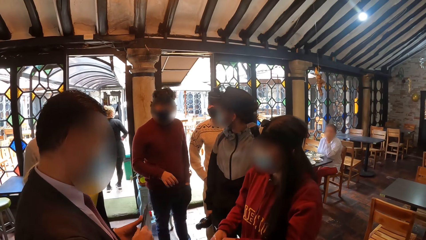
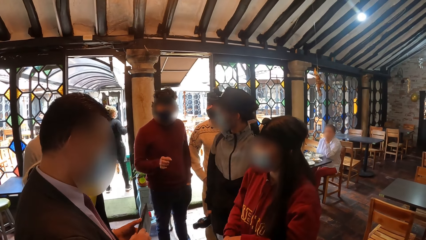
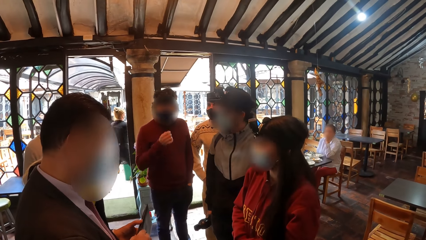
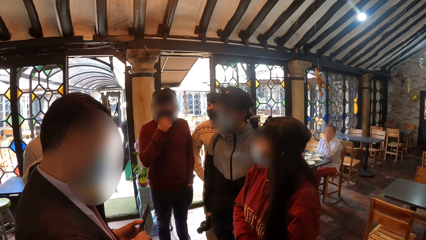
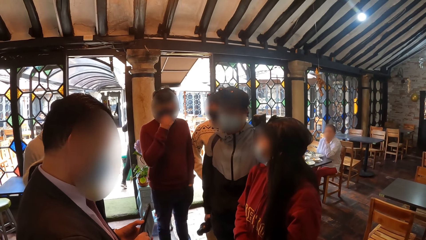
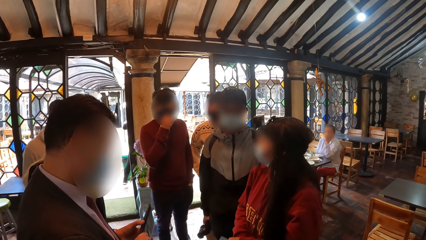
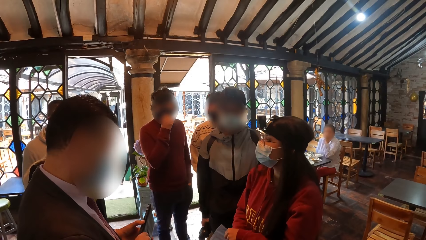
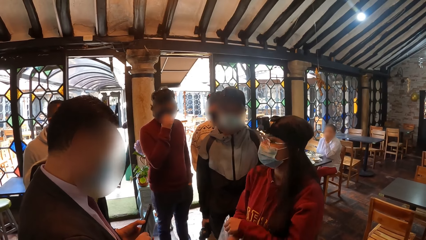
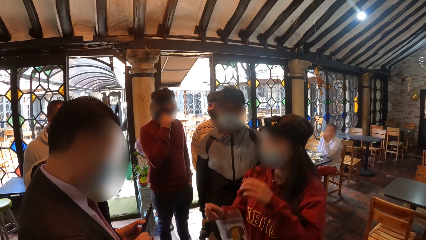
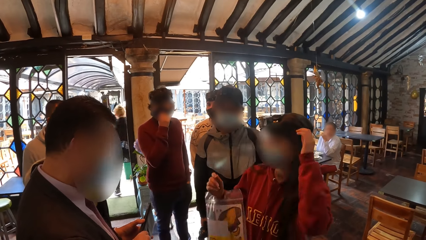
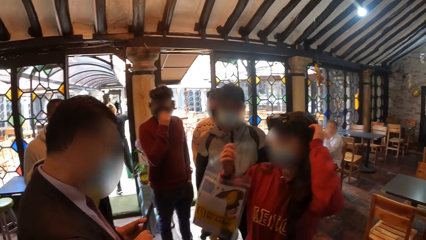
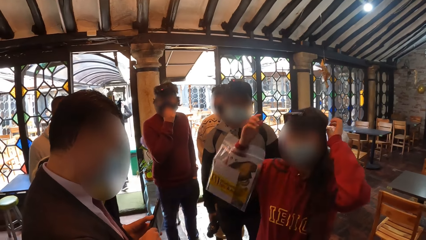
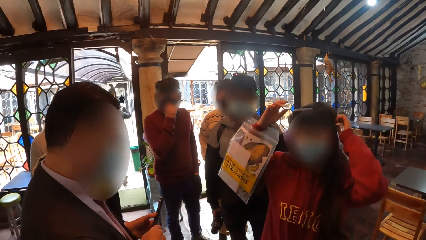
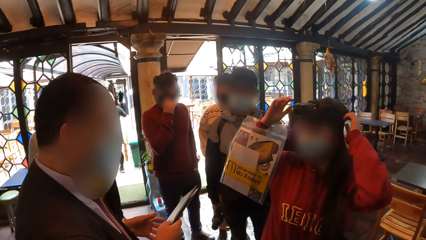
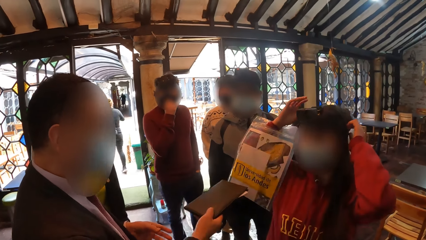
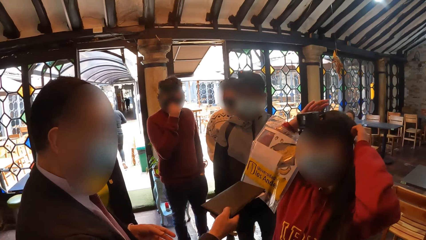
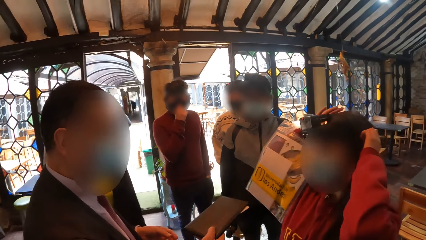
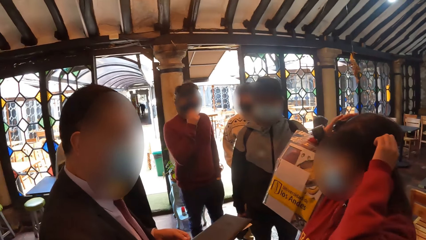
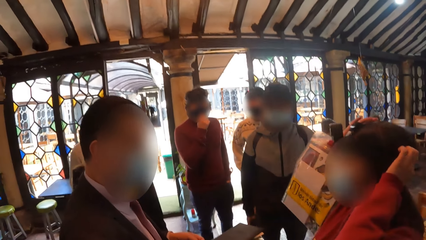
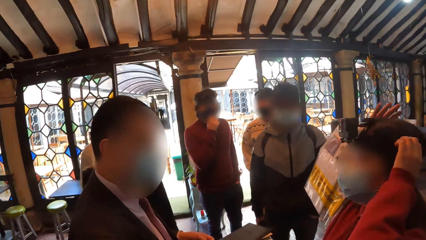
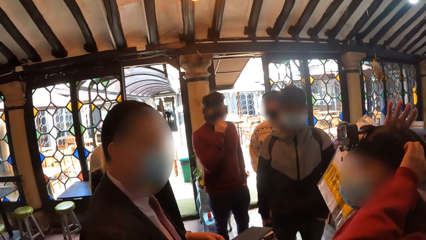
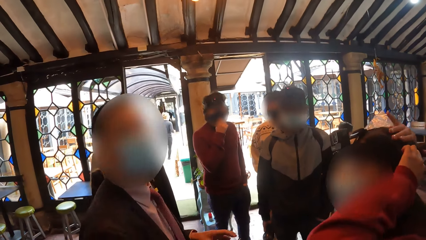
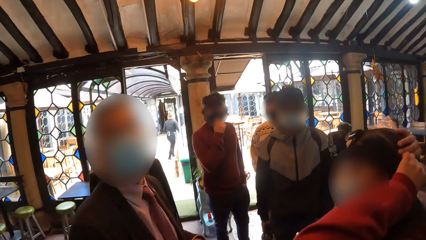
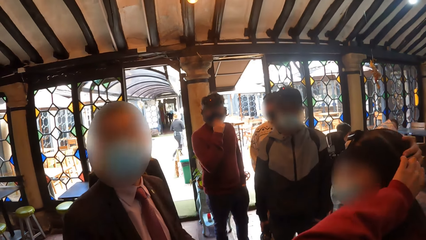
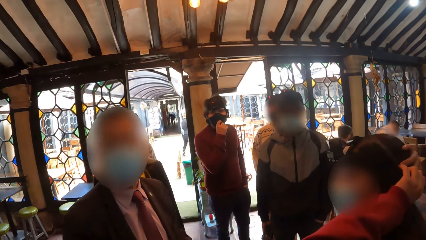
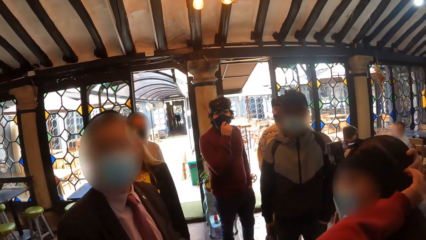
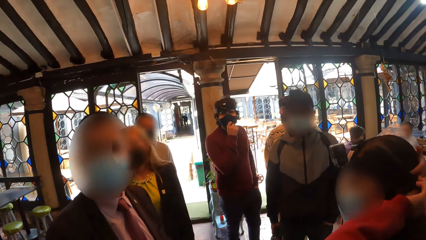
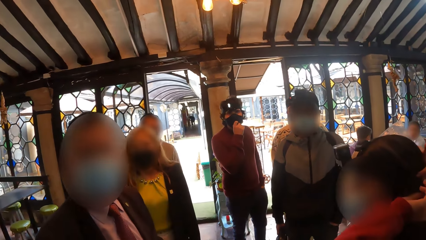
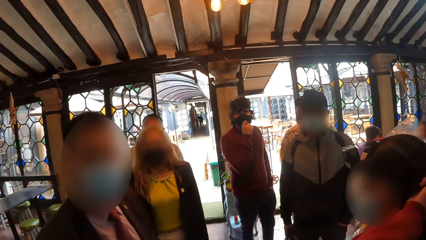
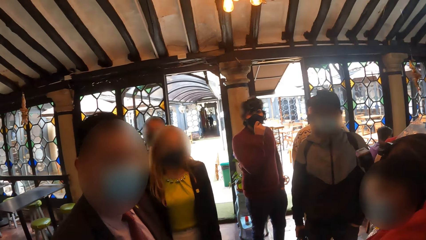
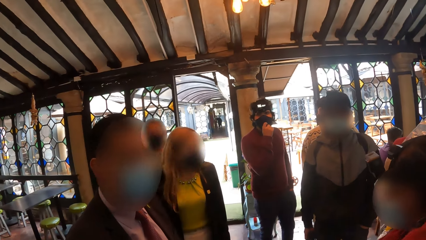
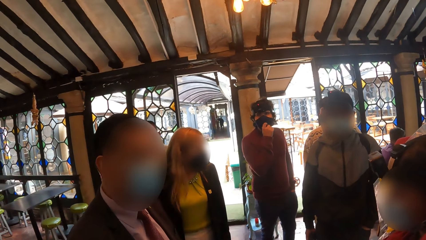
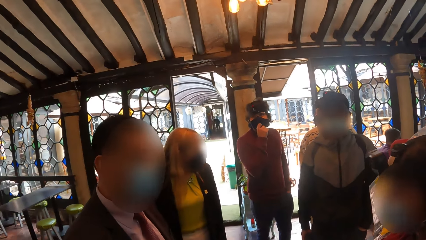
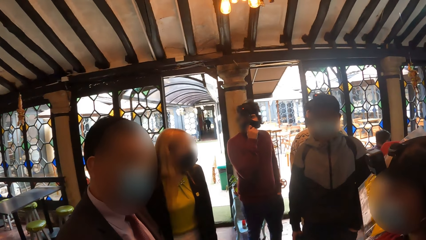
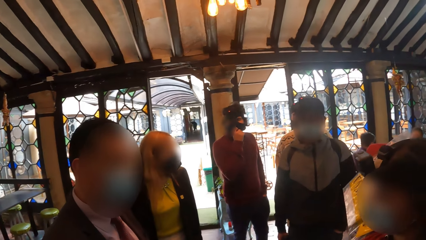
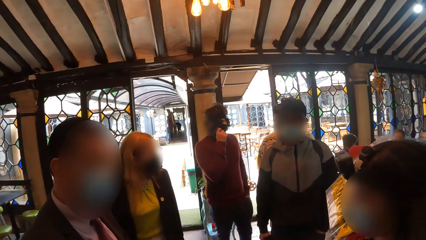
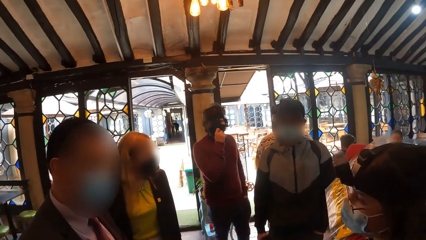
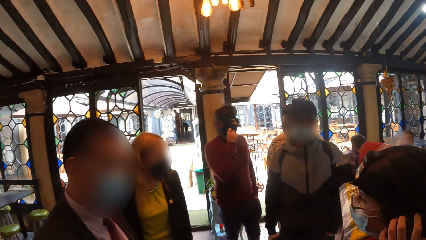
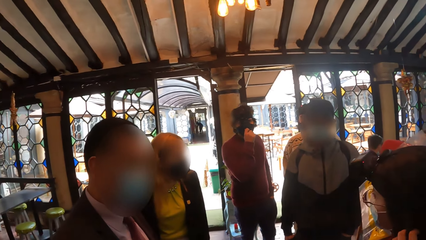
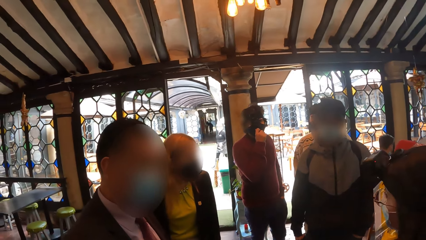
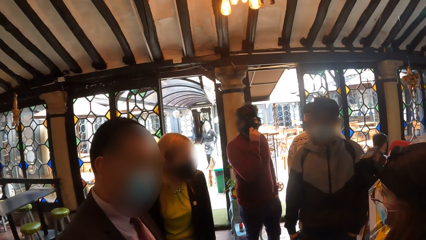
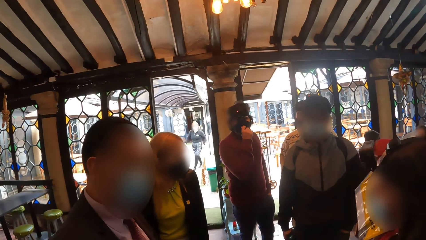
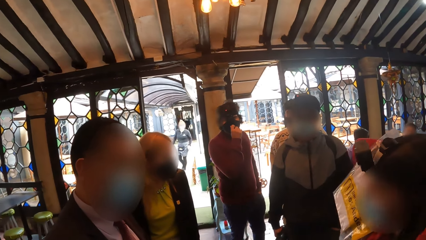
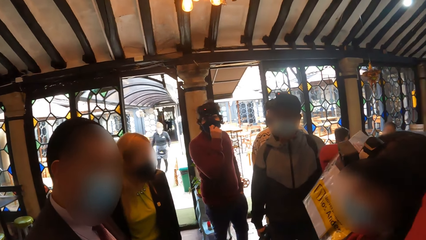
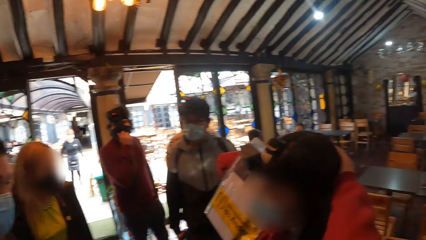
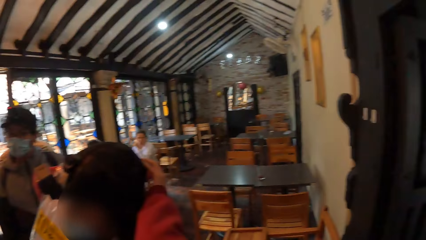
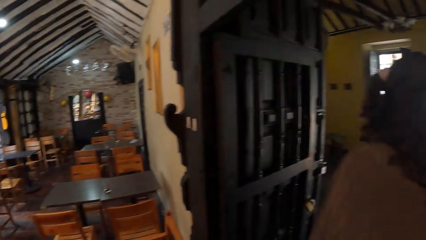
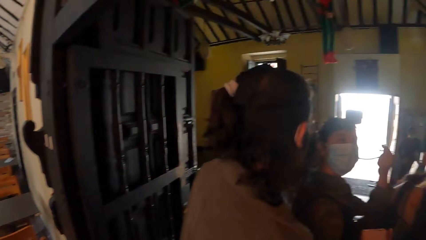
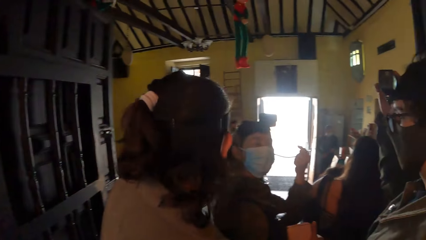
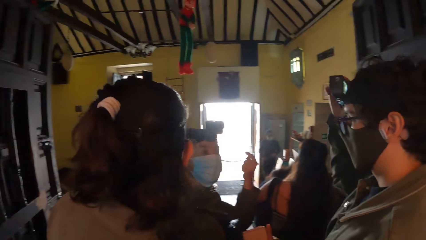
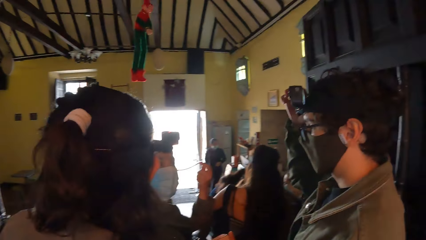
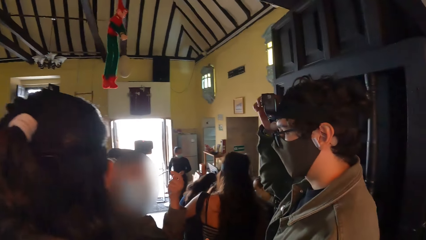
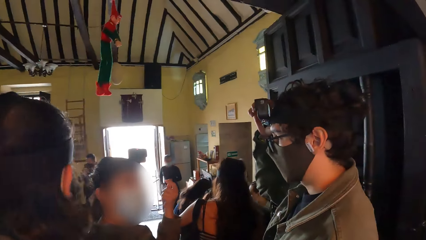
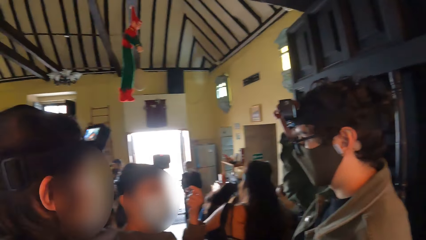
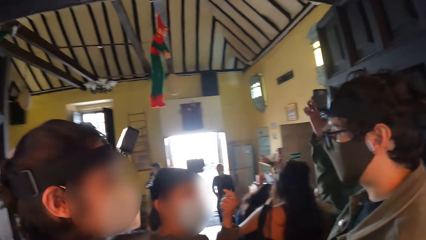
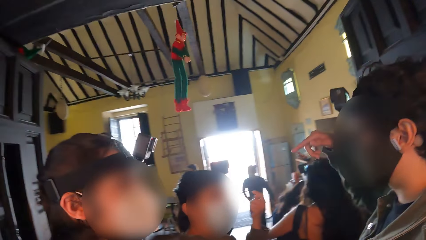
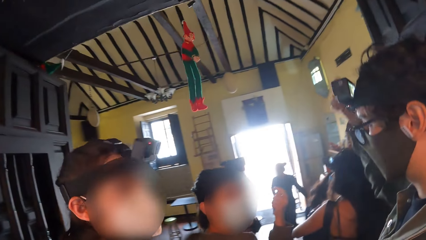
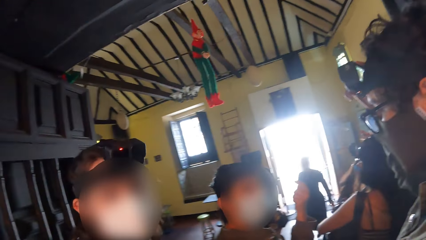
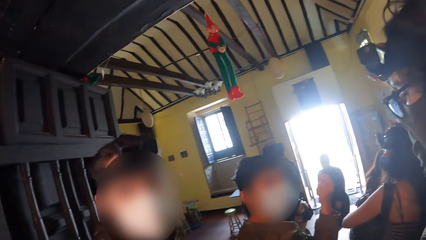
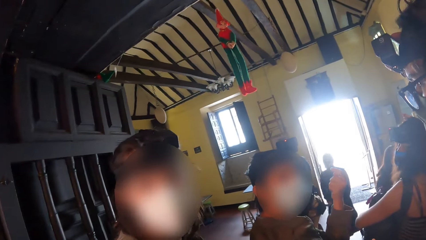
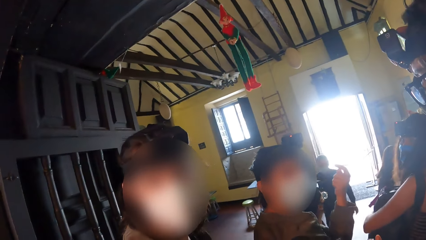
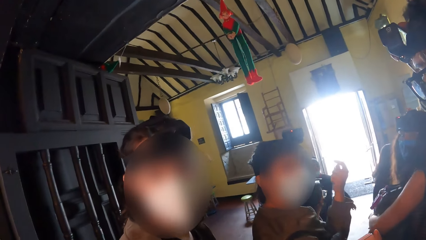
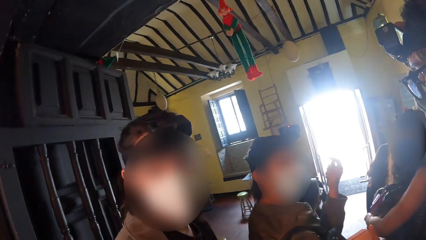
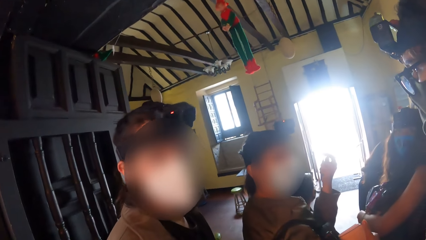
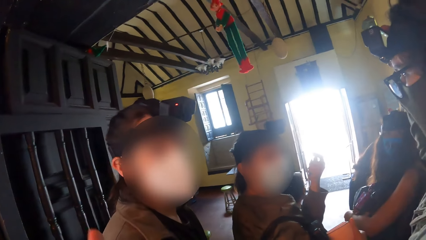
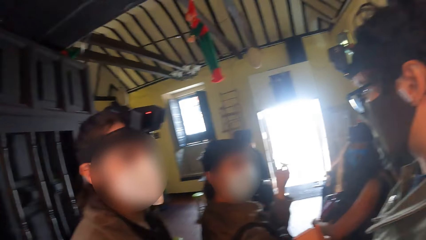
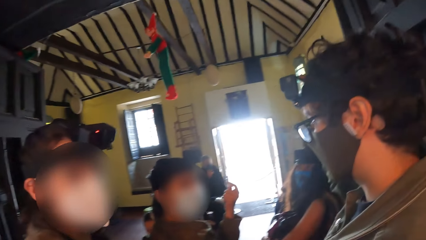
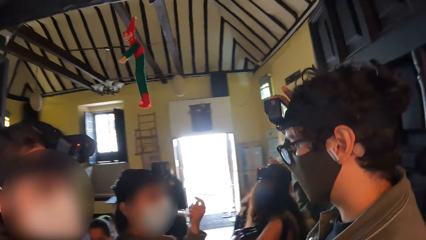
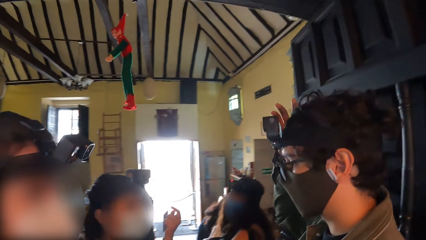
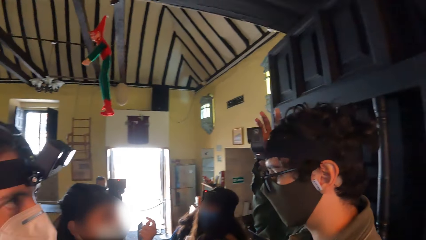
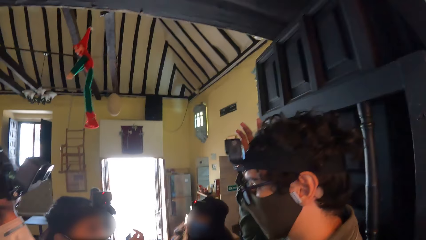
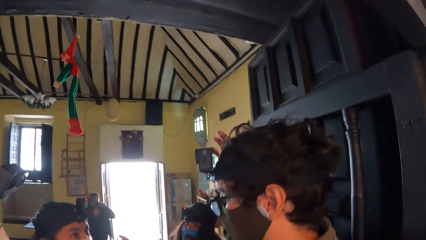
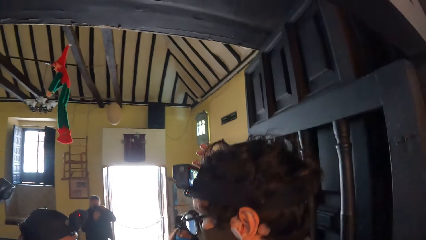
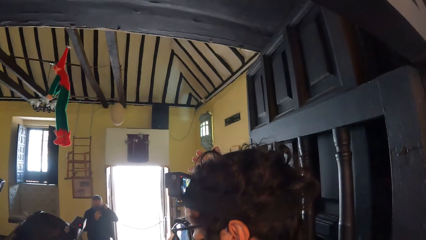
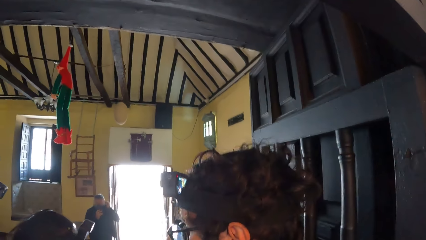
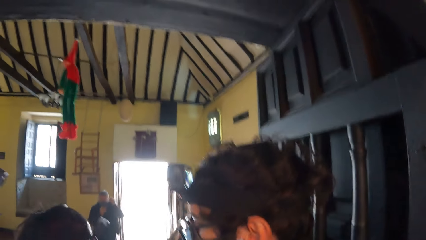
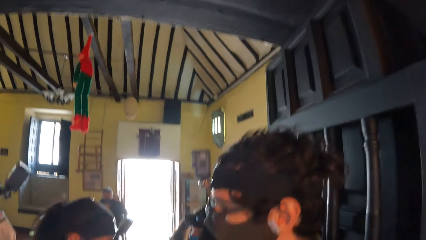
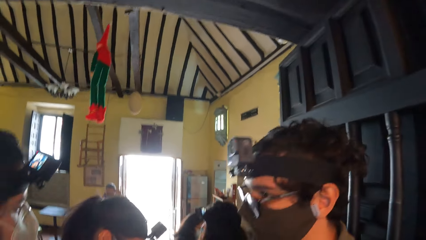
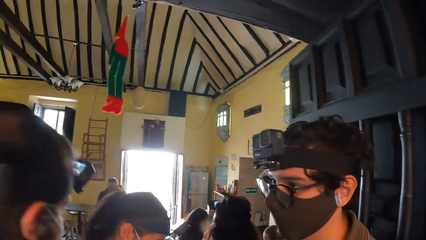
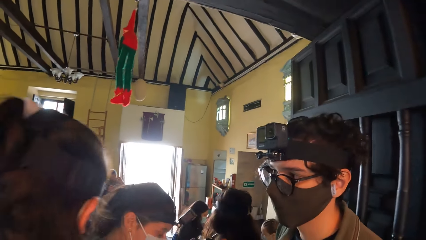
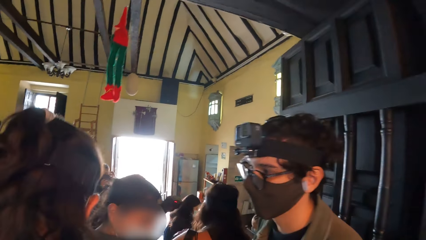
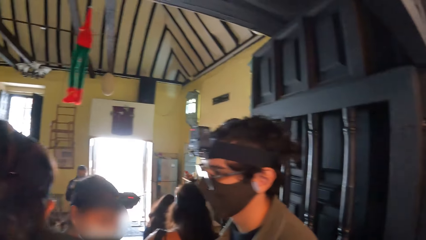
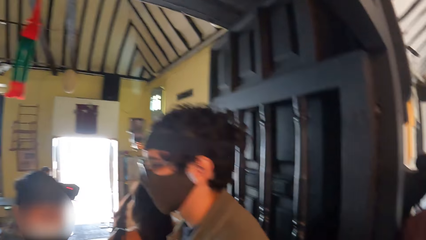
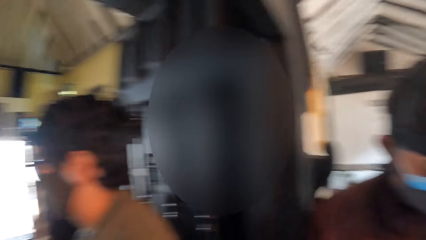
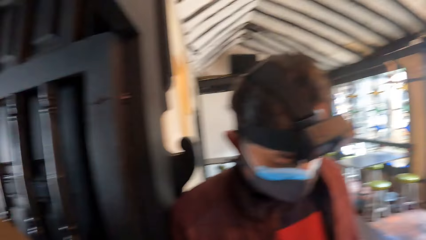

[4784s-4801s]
The man adjusts the nose mask on his face with his right hand. The woman touches the camera with both hands.
